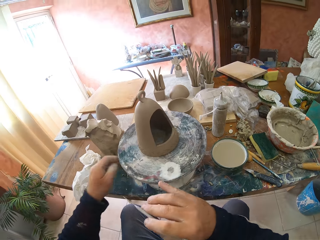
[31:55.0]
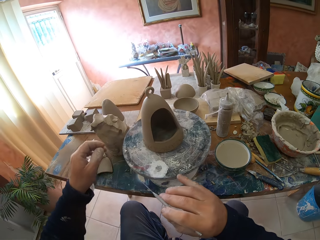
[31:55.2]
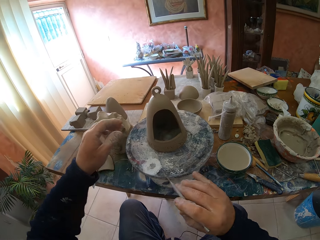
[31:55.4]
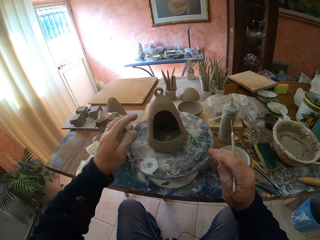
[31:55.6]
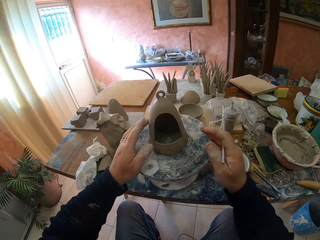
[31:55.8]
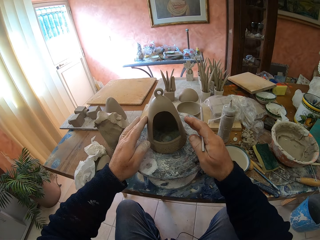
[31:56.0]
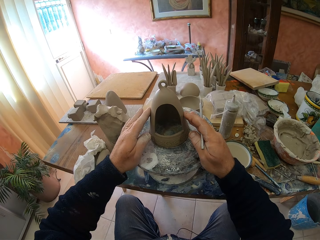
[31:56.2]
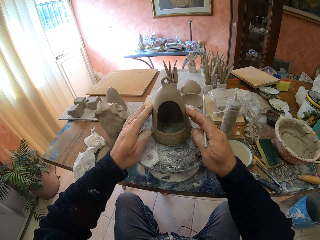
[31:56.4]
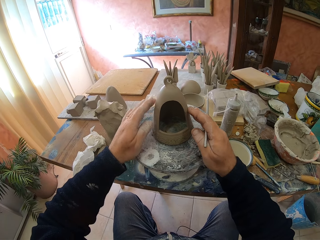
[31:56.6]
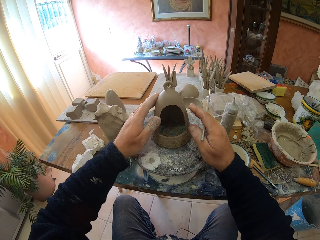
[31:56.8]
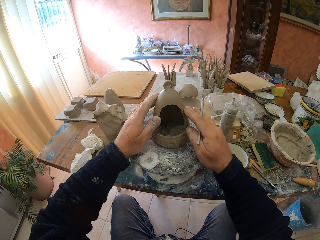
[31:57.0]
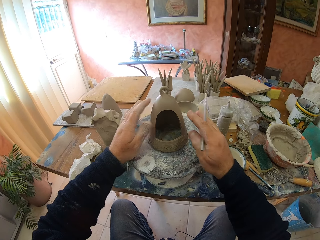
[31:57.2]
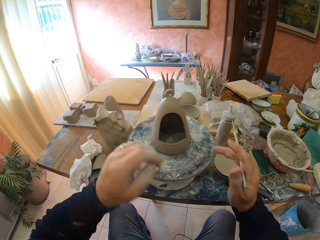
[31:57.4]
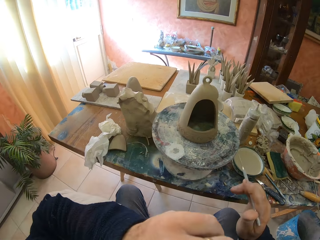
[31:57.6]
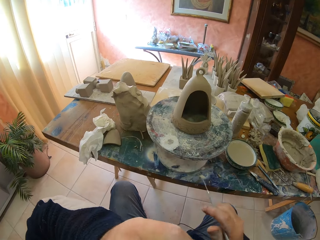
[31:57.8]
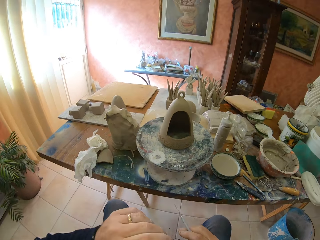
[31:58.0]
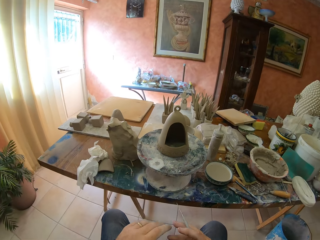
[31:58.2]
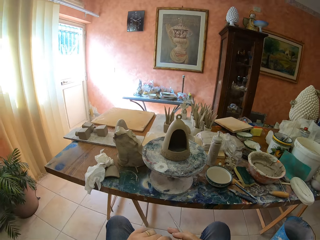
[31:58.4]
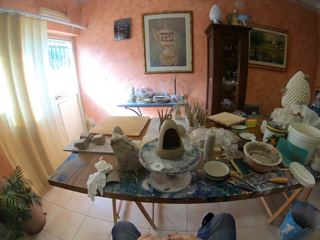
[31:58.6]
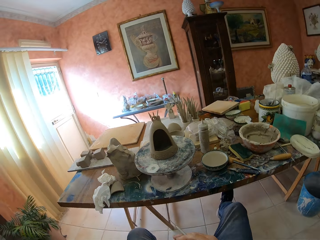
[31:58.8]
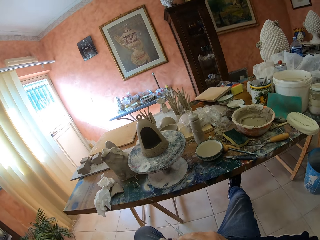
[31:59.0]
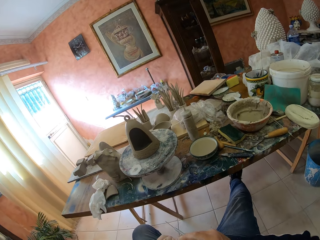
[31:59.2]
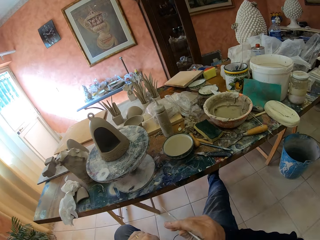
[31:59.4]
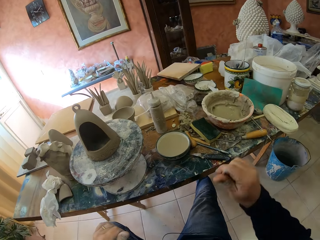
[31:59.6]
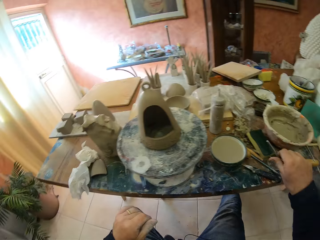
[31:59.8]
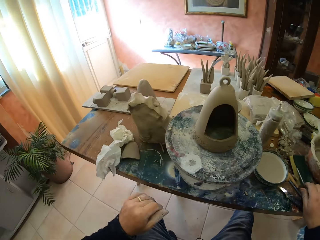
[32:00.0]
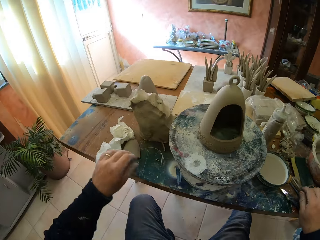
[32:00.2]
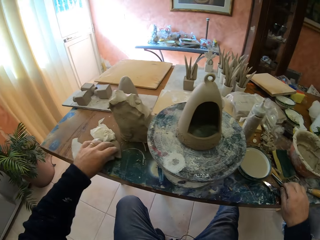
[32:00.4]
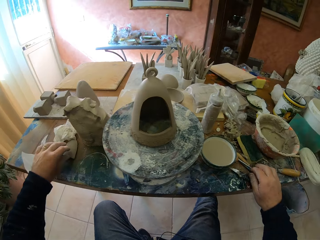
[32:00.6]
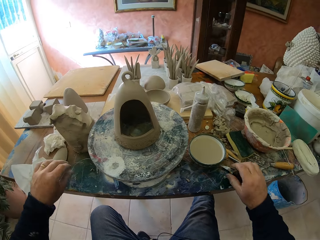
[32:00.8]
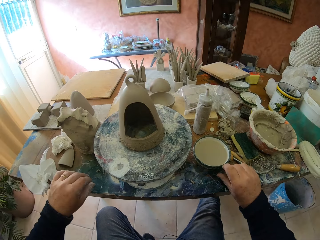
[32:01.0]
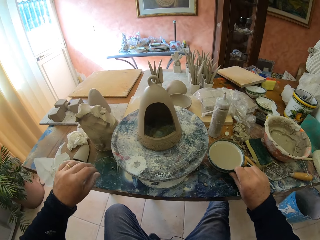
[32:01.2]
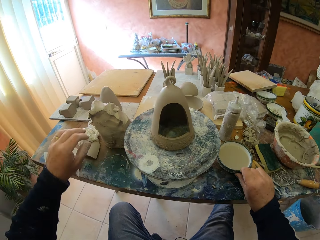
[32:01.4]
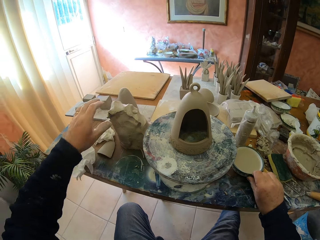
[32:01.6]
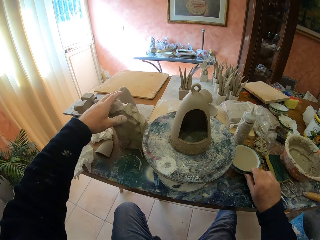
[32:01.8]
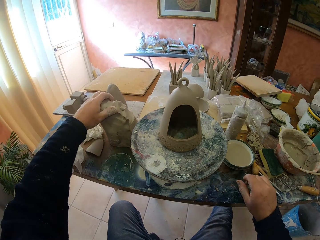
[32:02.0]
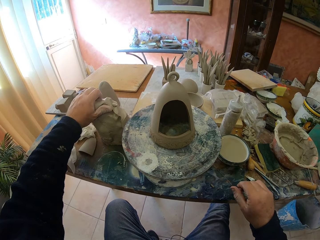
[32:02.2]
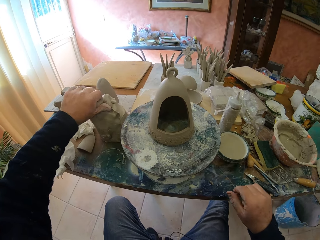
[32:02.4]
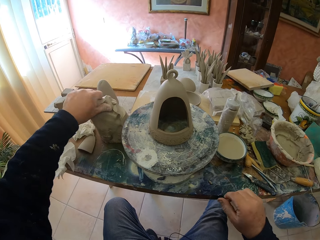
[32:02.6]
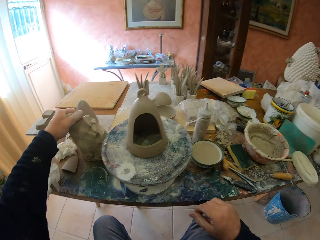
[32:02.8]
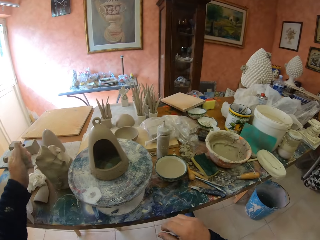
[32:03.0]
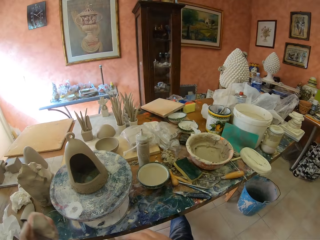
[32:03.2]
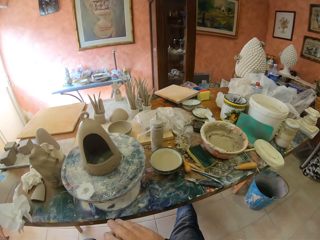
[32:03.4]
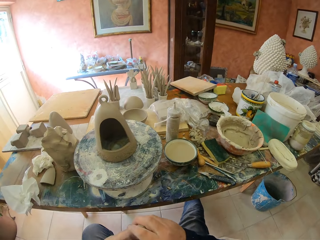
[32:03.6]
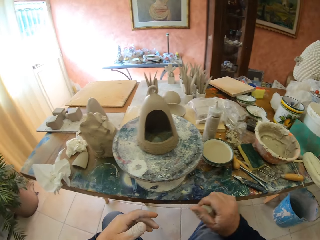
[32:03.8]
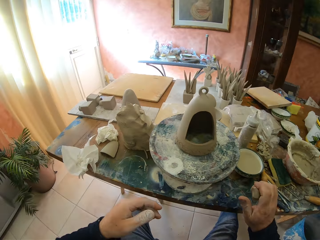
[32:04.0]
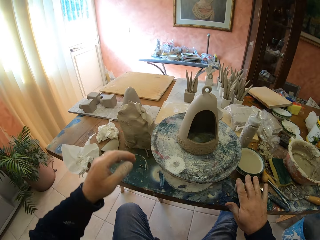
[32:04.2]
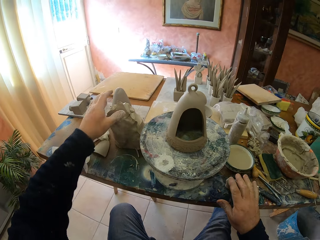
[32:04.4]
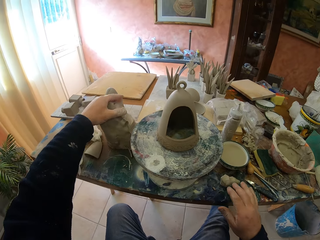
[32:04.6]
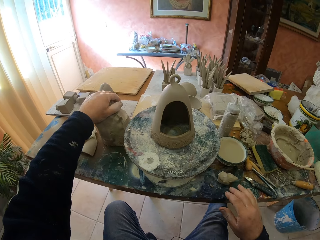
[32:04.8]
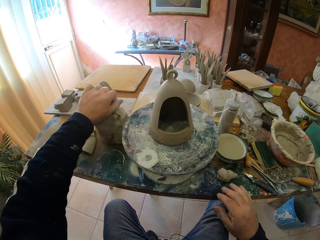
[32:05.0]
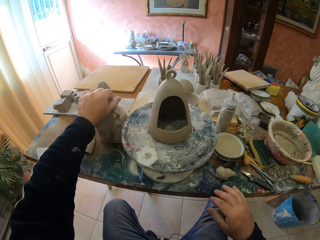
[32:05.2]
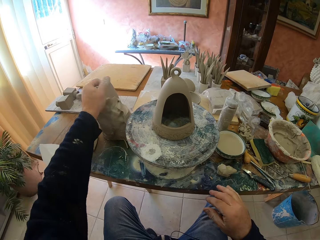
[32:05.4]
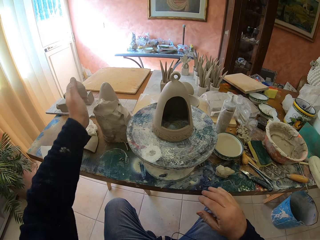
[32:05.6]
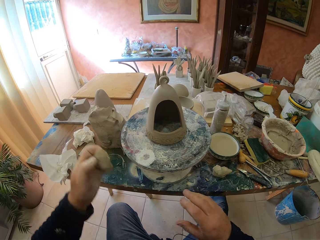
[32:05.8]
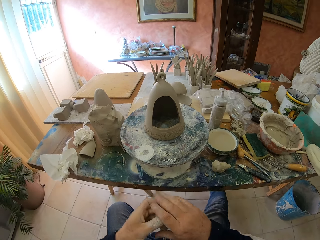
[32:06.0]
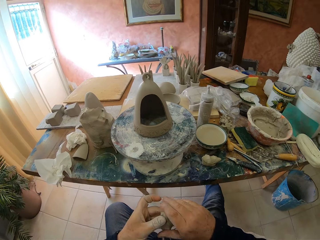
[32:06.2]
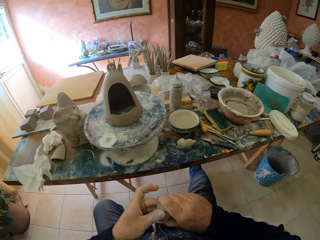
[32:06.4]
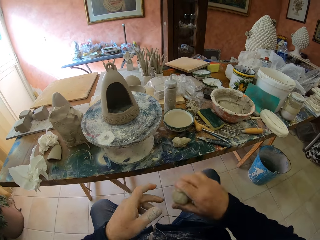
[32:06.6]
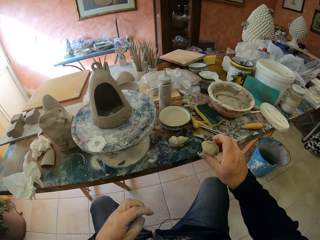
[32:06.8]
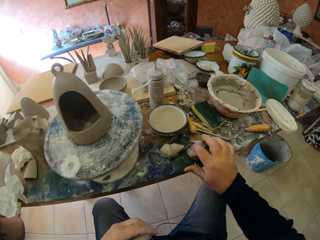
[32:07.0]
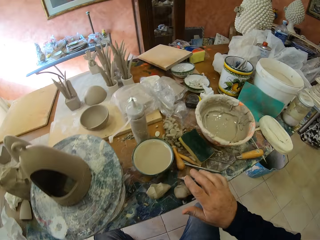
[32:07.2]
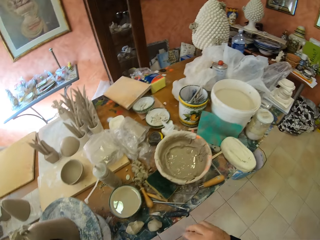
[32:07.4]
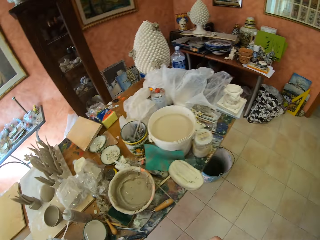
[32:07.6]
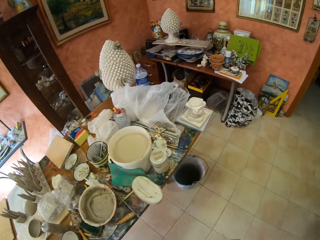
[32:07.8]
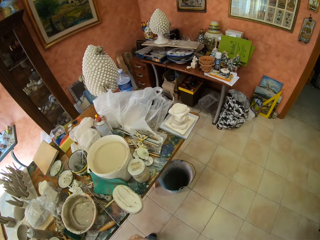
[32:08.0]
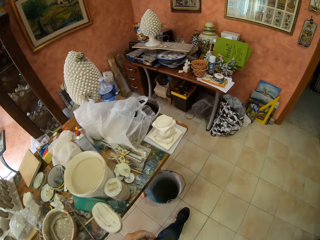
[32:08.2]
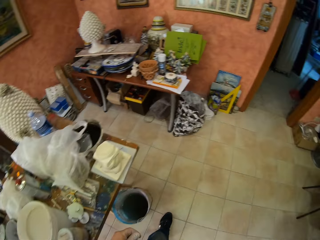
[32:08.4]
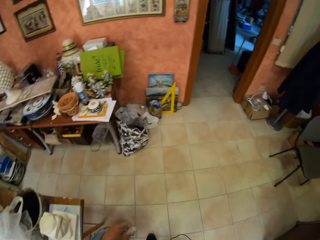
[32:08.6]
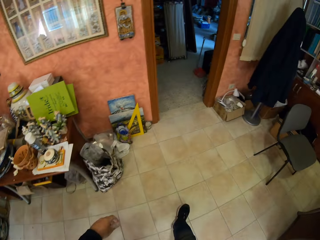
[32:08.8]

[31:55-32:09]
The camera wearer adjusts the sculpture. They put the modelling tool on the table. They push some liquid in a bowl. They pick up some molding clay. They put the clay on the table. They pick up some clay. They put the clay on the table.

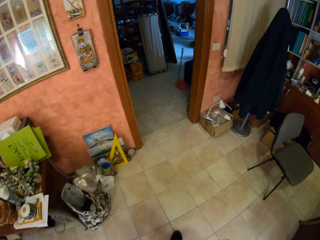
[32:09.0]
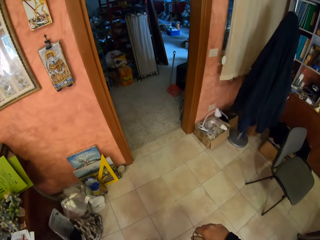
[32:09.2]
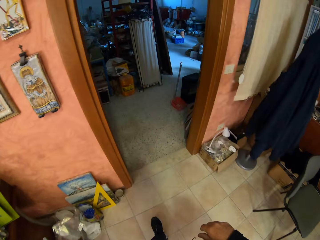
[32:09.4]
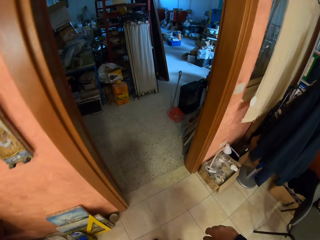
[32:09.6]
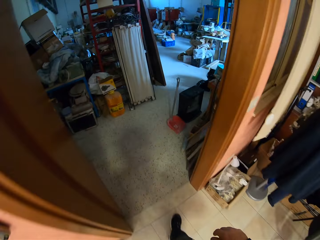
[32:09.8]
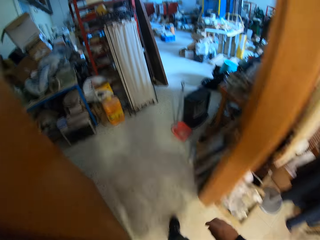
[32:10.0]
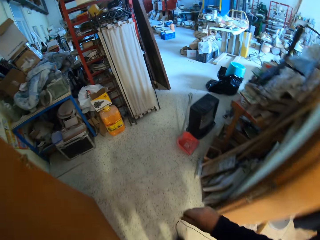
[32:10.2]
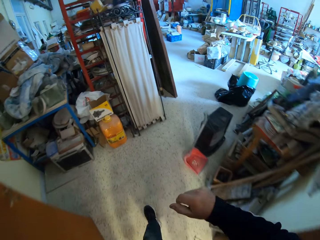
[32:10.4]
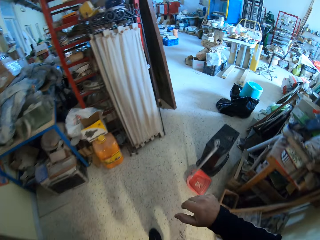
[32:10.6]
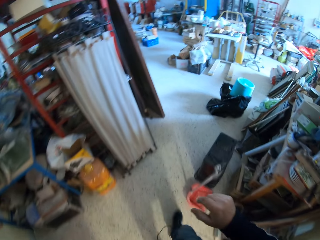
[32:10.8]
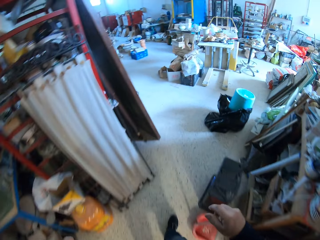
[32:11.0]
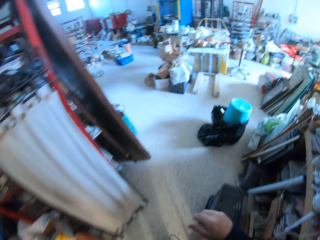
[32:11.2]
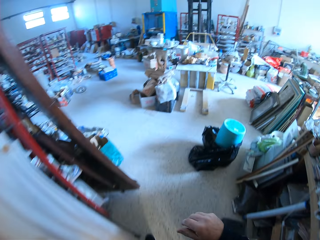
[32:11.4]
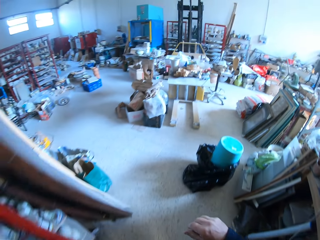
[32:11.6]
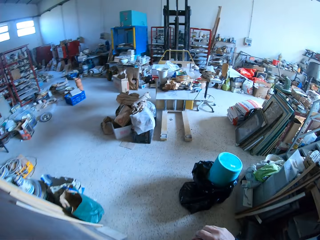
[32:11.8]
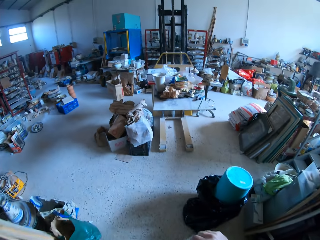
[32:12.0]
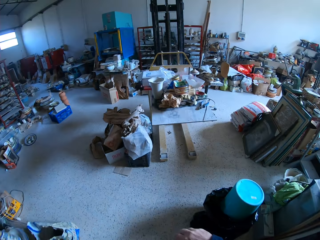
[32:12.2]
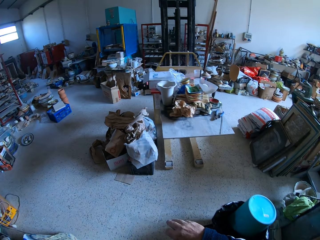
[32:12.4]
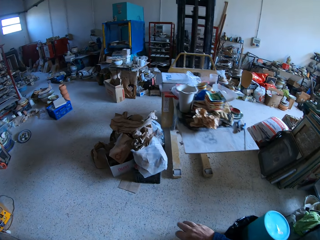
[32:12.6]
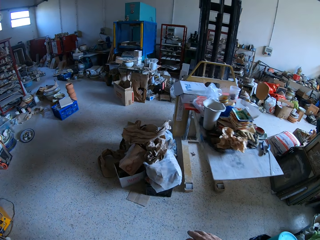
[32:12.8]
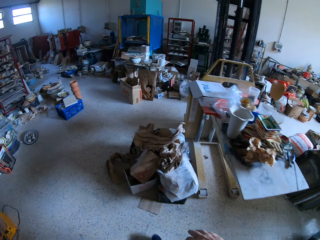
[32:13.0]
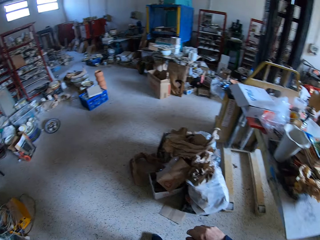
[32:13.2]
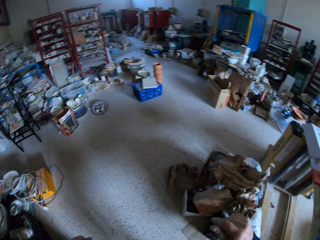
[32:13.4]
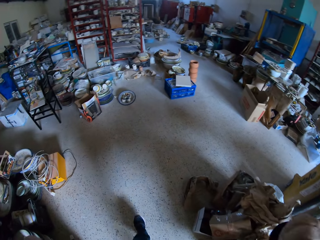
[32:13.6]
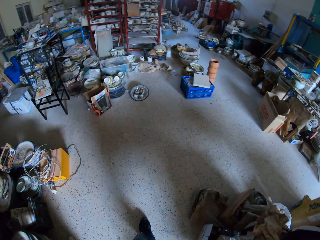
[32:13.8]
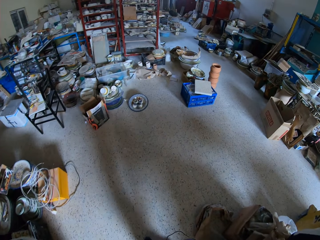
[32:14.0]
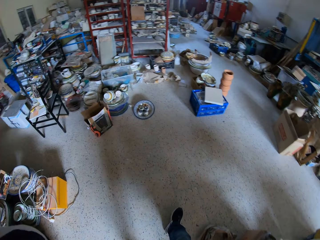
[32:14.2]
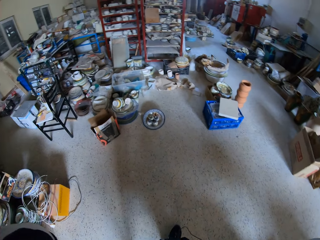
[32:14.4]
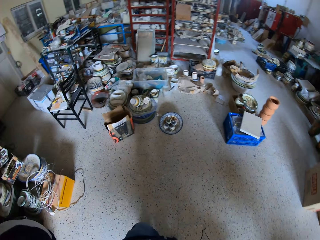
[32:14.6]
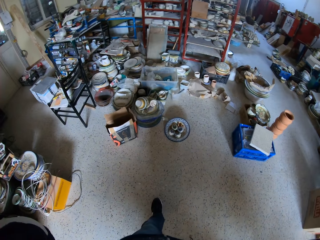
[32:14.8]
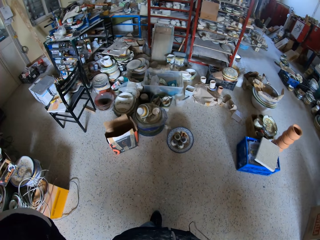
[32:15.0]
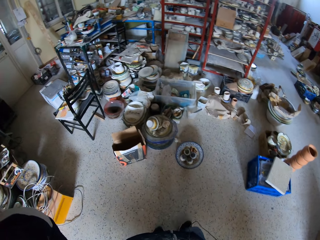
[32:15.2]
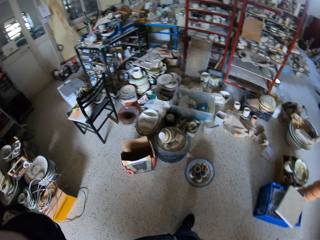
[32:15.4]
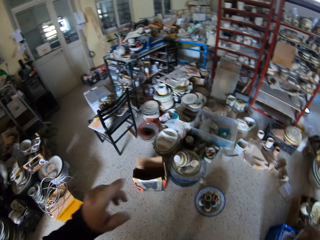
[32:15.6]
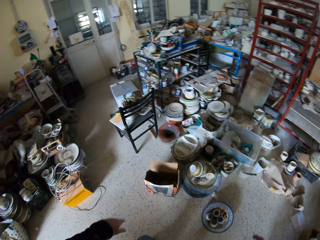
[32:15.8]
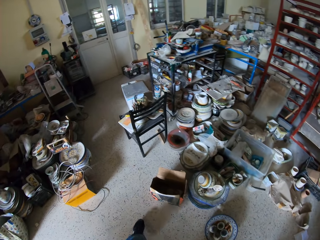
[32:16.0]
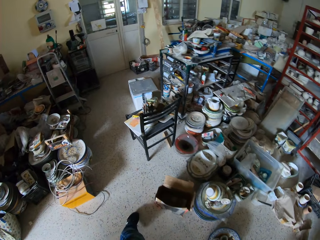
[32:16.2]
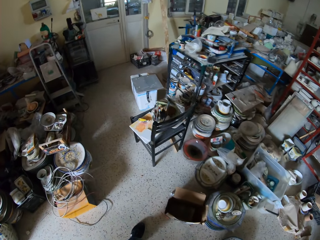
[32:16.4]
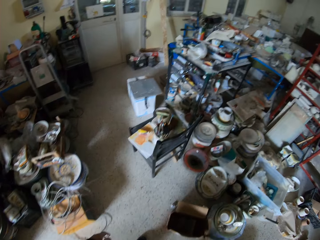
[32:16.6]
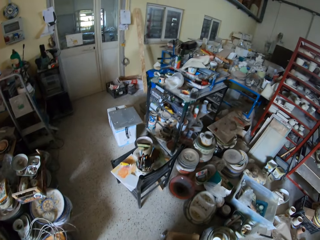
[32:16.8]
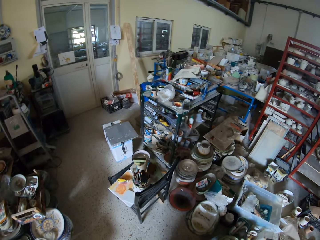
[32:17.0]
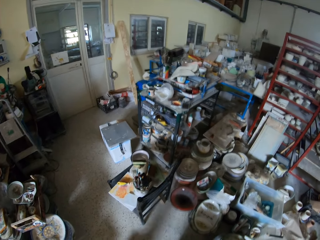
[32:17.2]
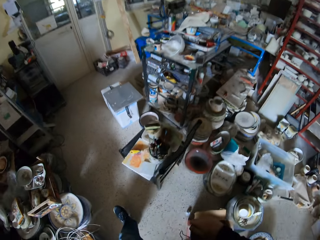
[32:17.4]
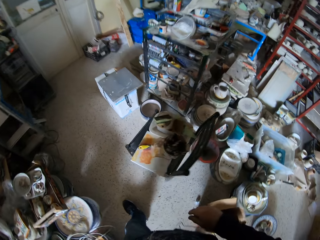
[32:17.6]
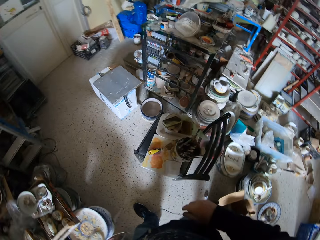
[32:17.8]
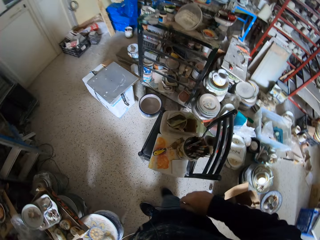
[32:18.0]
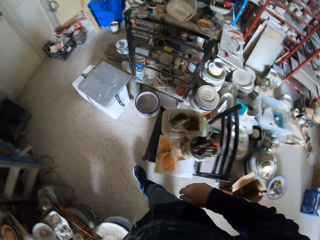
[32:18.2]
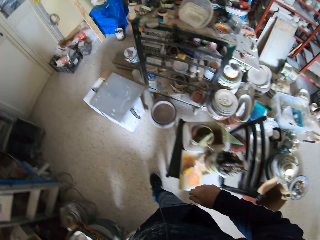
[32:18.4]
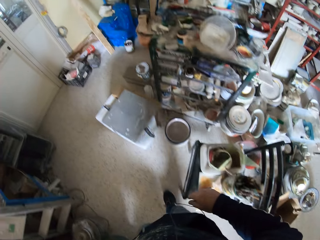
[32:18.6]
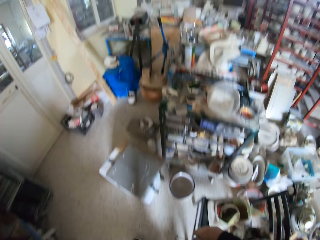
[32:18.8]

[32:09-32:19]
The camera wearer walks round the pottery workshop. They walk out of the room.
